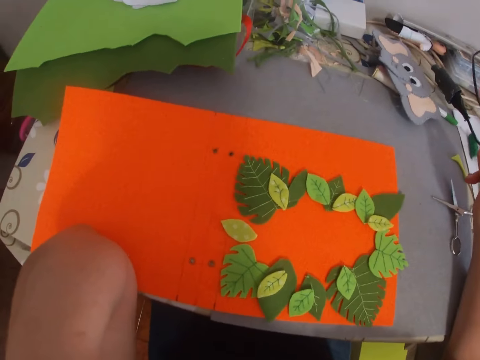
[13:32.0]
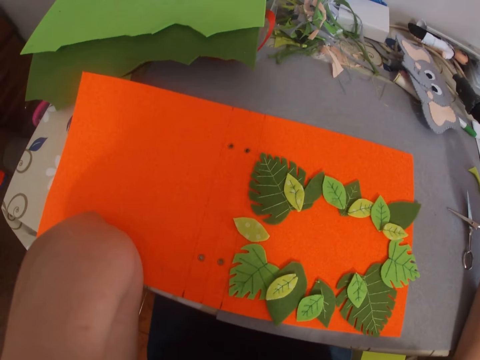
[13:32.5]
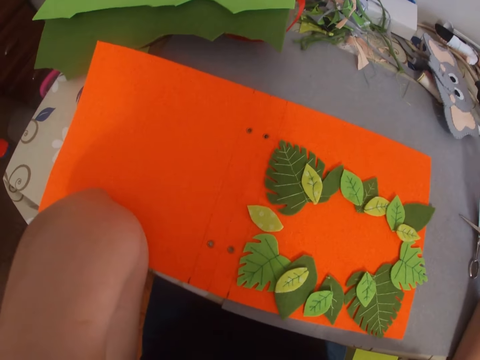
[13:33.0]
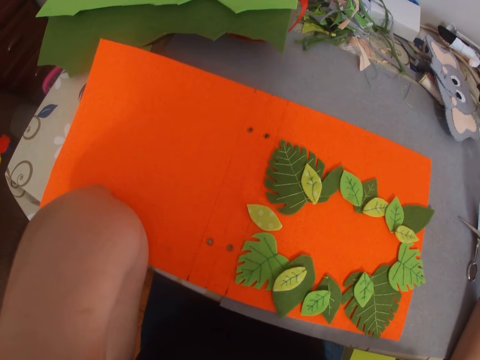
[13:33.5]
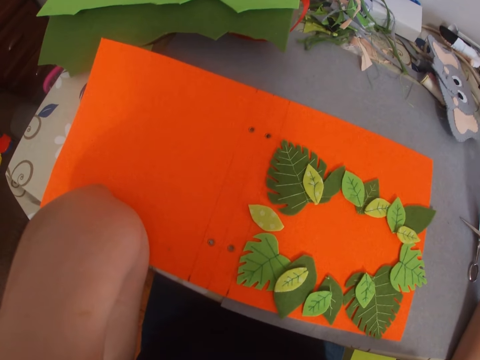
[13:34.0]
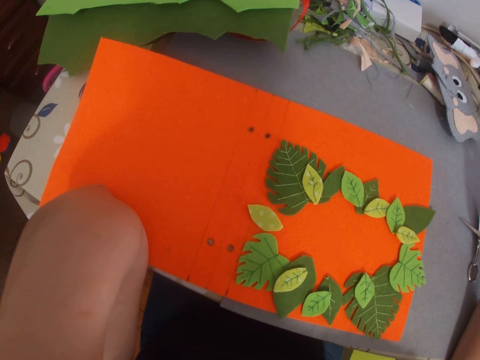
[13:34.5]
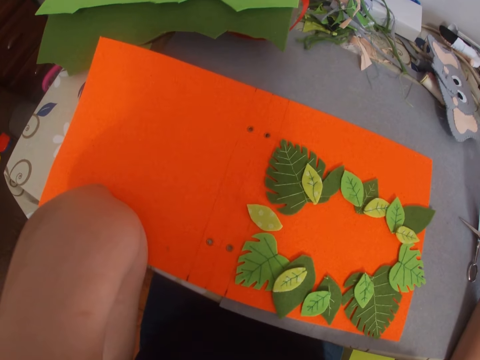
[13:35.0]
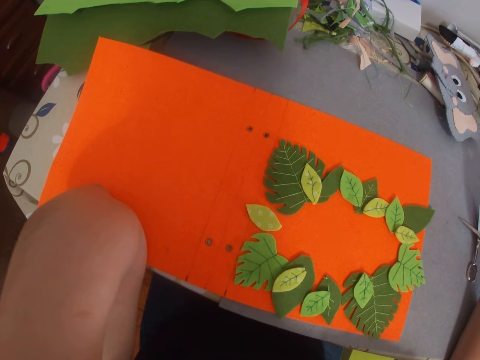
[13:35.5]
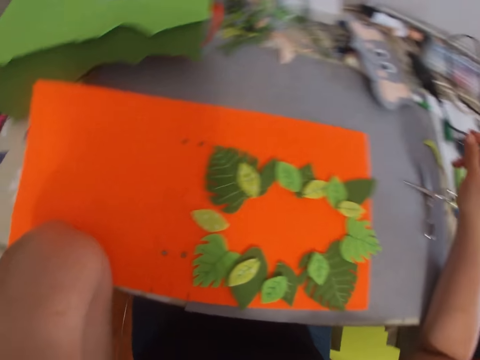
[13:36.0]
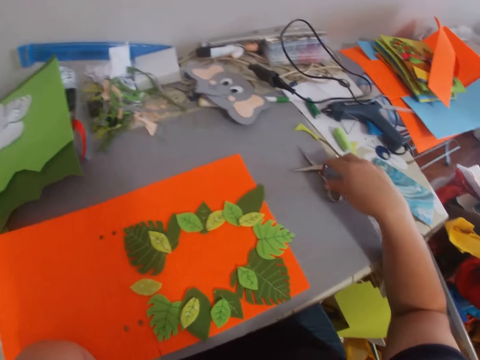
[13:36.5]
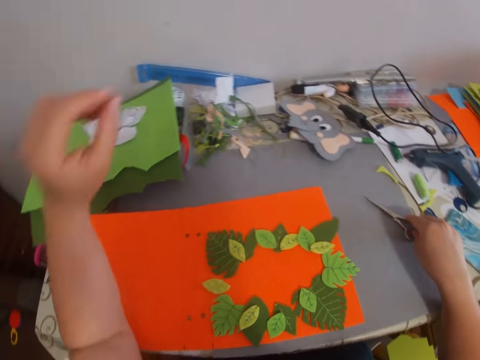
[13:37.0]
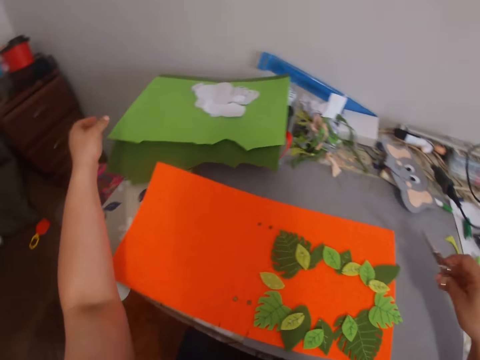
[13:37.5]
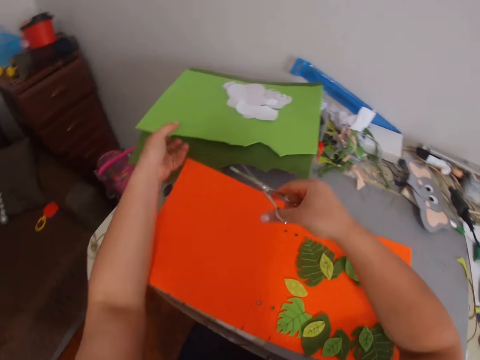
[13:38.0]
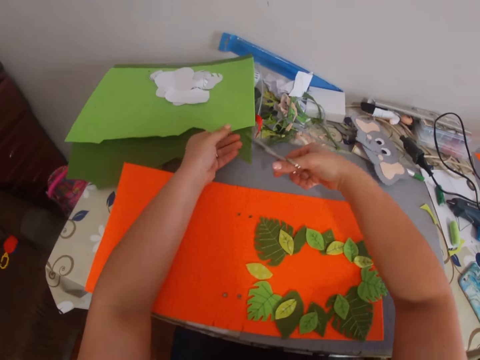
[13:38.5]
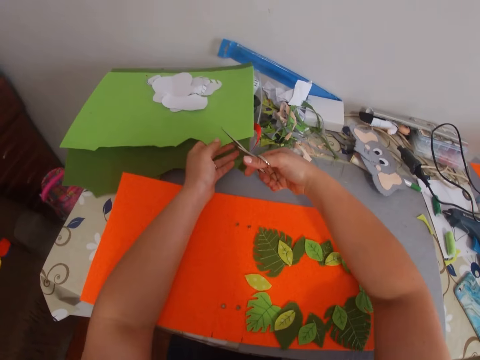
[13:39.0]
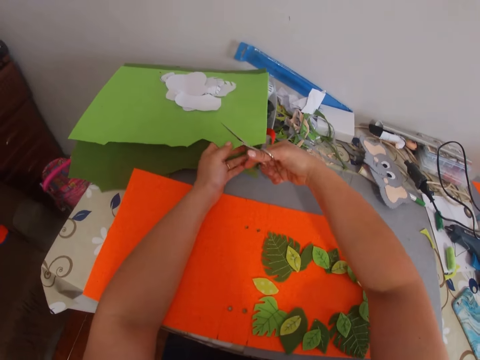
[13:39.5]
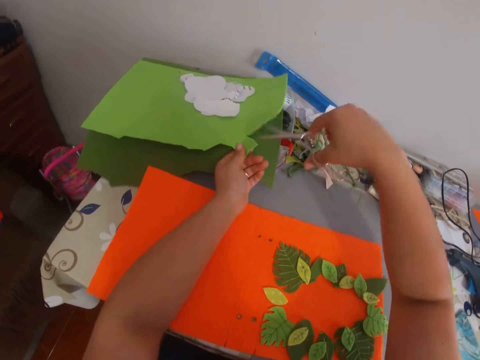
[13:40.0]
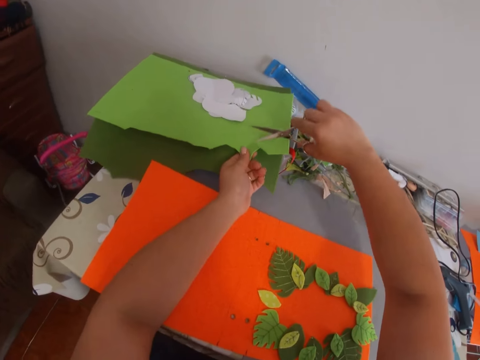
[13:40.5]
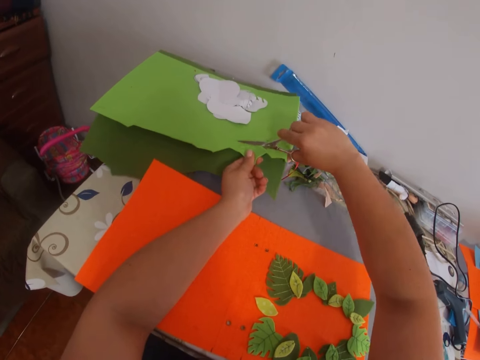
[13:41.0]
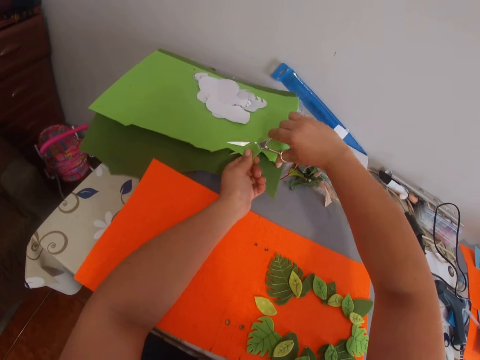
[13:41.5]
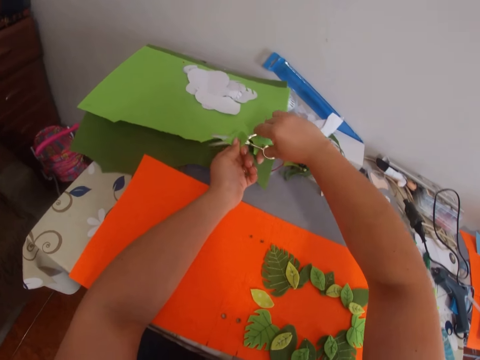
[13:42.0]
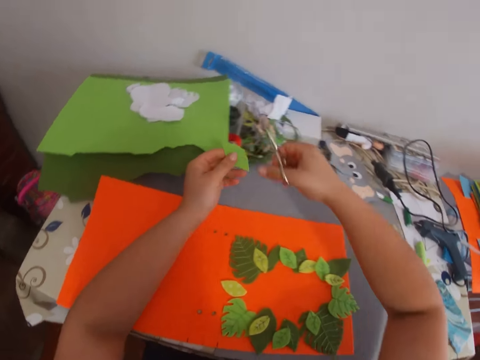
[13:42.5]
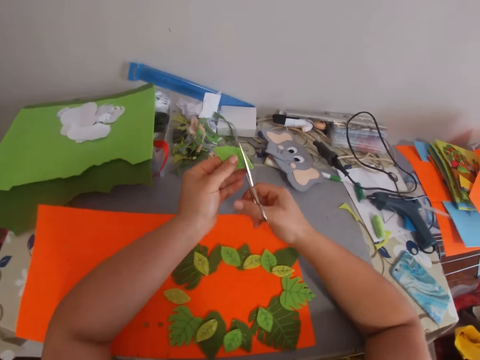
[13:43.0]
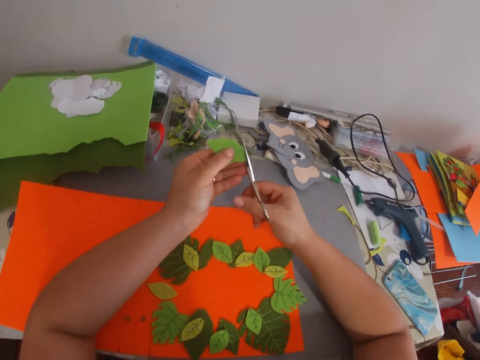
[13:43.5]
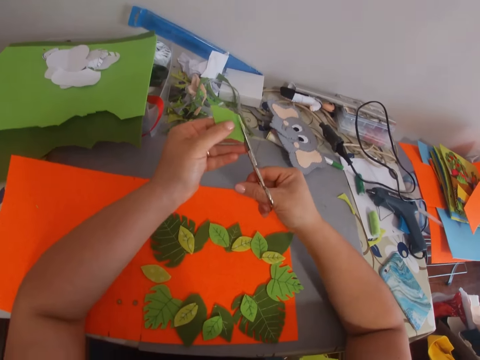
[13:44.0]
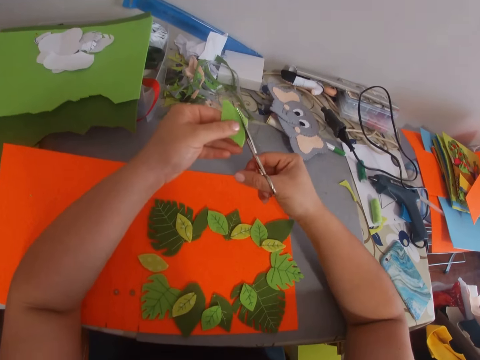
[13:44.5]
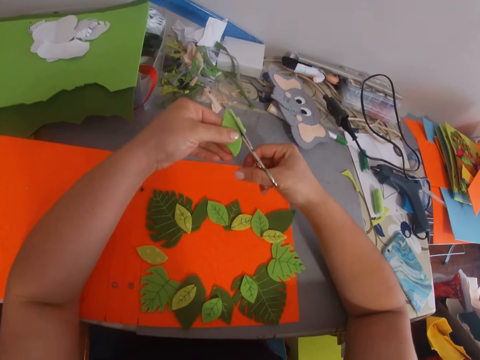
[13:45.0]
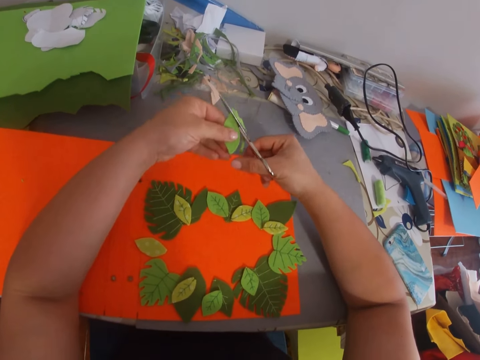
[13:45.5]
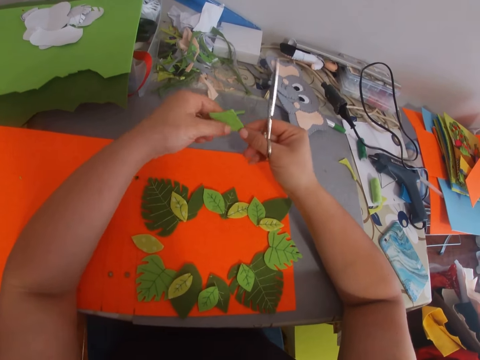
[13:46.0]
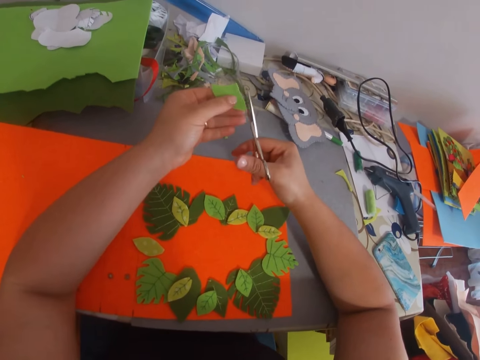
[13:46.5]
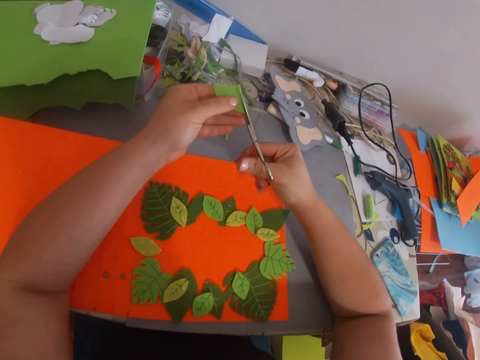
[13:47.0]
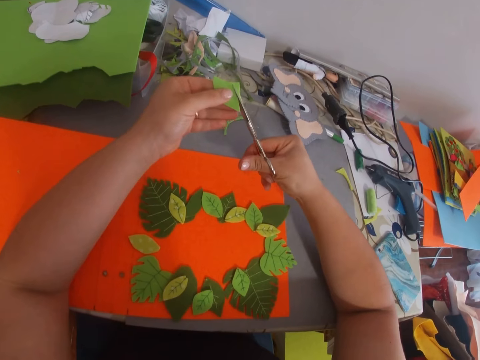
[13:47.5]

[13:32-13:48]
The camera wearer looks at the craft work. They pick a pair of scissors. They cut out the manila paper. They trim the craft work.

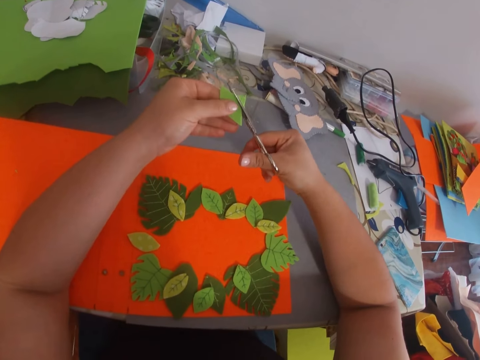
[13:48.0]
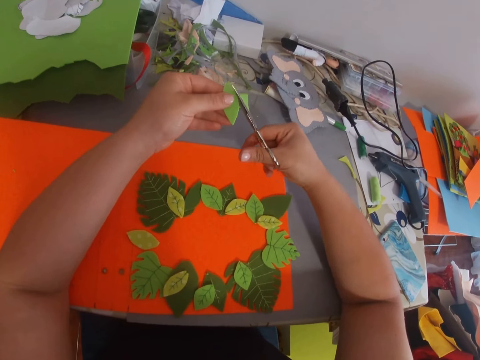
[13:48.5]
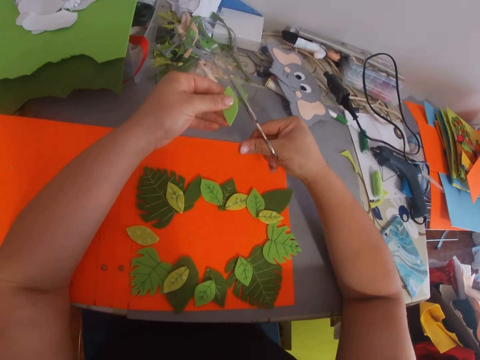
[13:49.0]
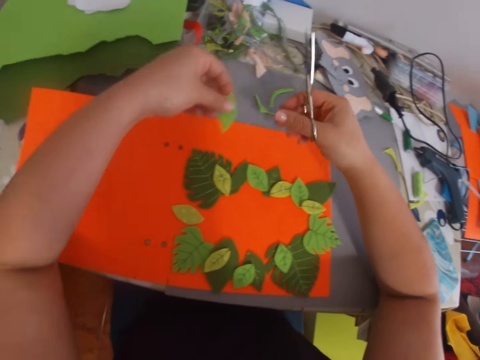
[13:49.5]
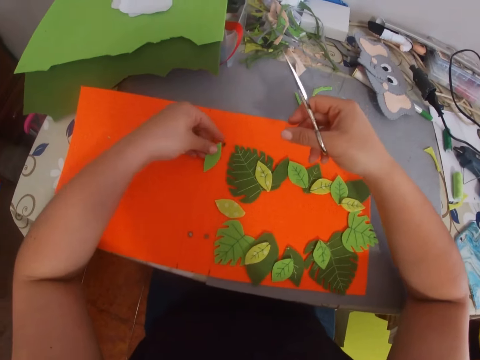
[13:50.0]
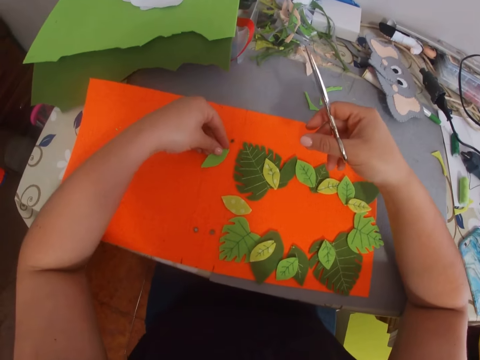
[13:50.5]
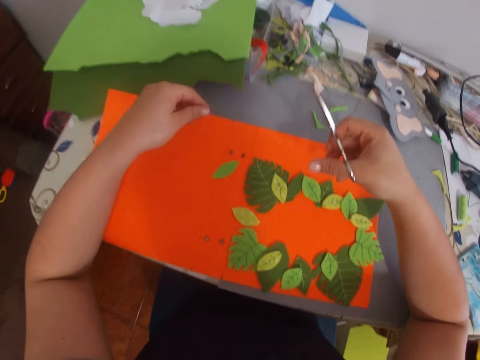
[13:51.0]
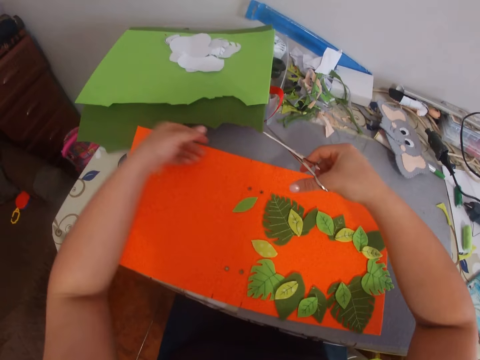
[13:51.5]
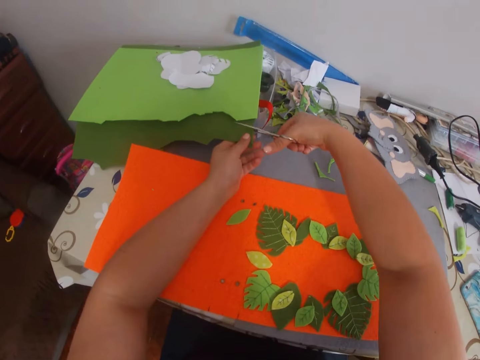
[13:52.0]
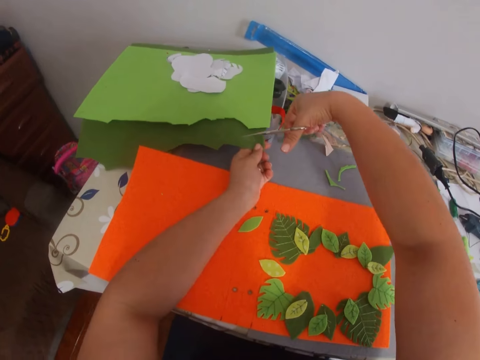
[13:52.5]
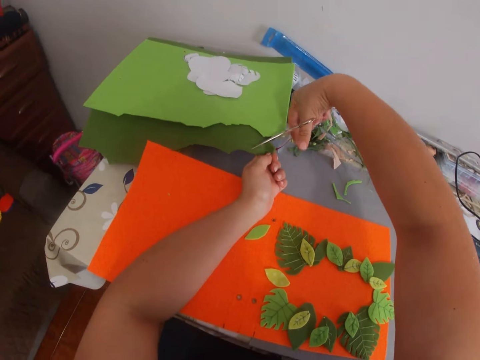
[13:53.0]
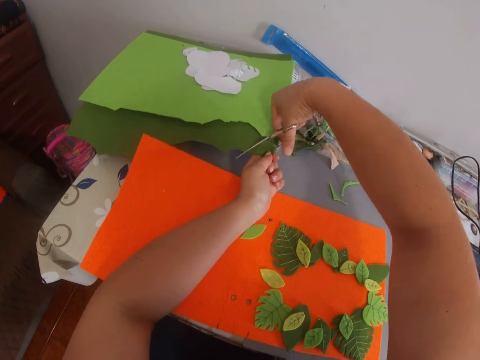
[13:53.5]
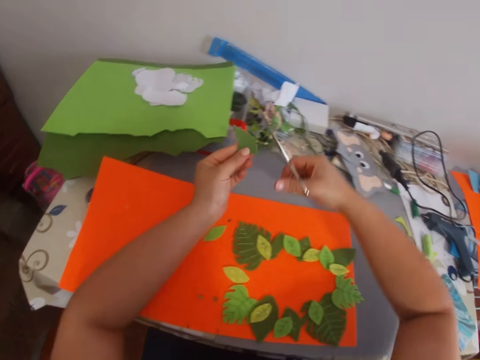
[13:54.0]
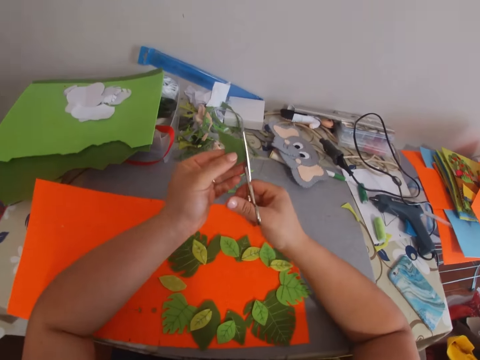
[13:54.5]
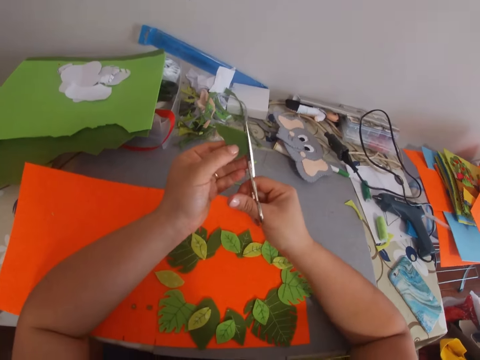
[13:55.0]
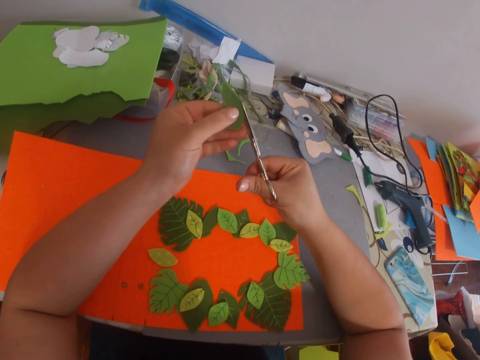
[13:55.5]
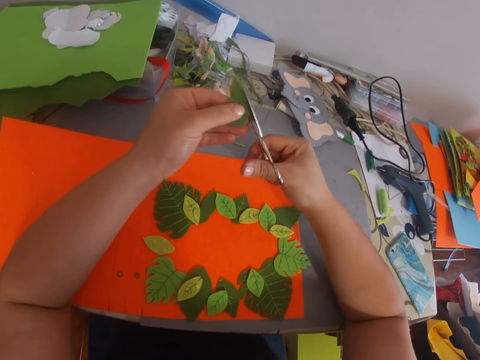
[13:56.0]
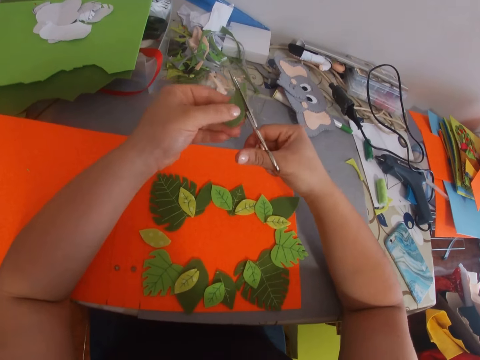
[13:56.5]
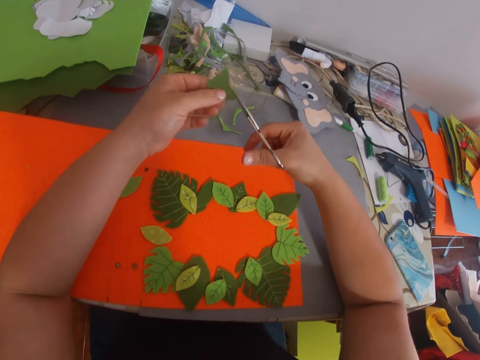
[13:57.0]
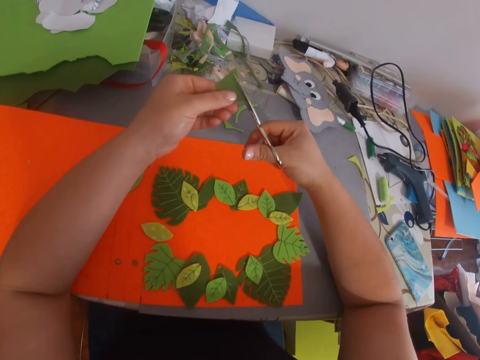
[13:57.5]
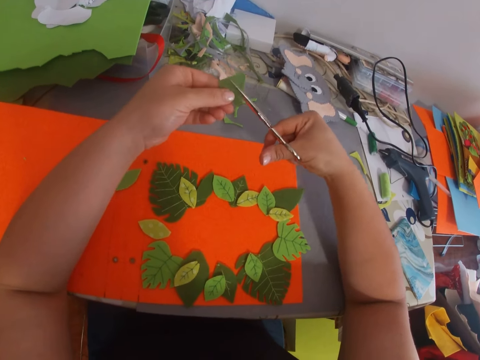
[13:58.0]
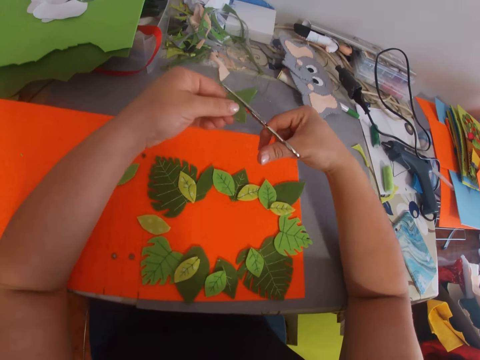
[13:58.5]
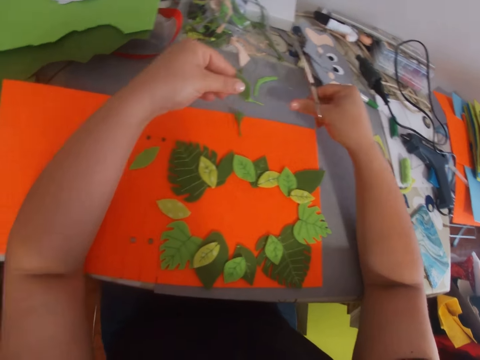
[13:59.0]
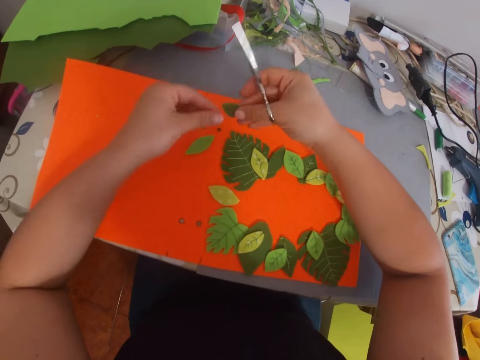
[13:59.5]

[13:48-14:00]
The camera wearer forms craft work on the manila paper. They cut the manila paper. They trim the manila paper.
